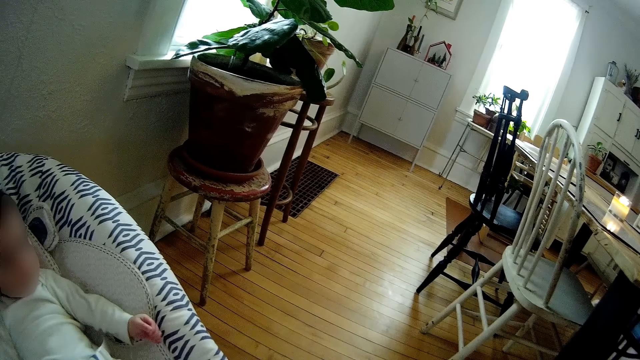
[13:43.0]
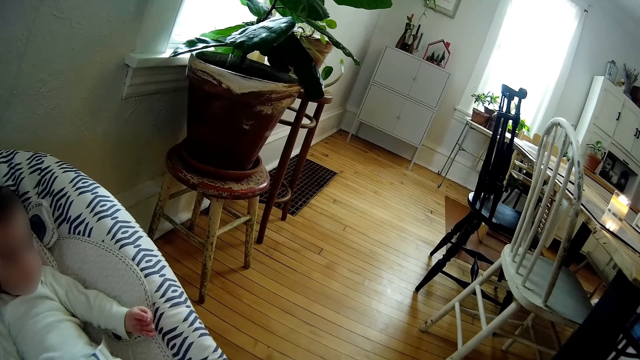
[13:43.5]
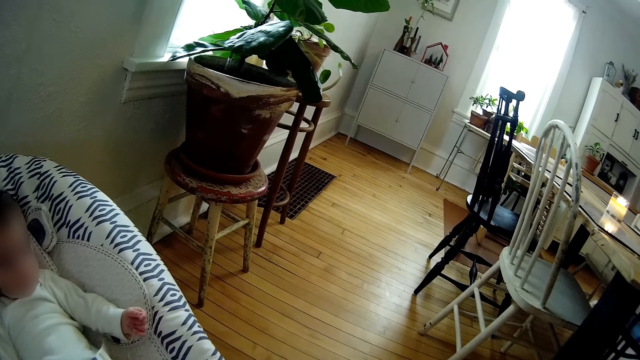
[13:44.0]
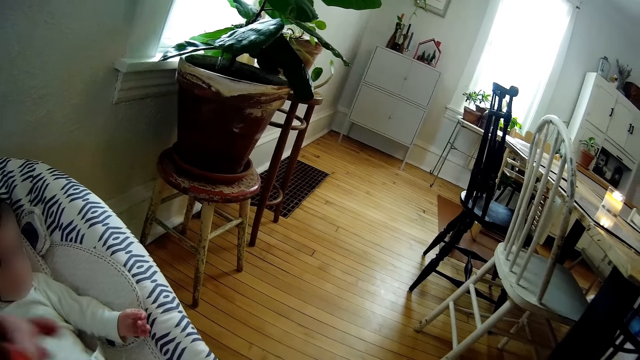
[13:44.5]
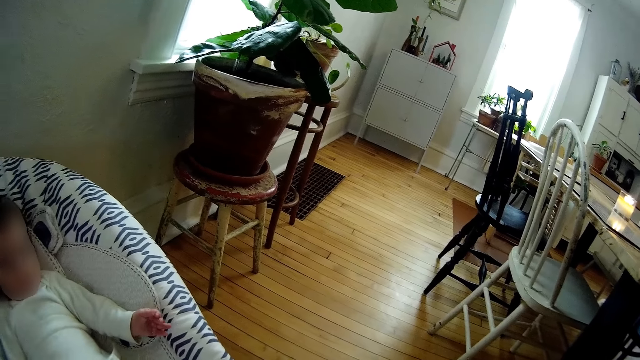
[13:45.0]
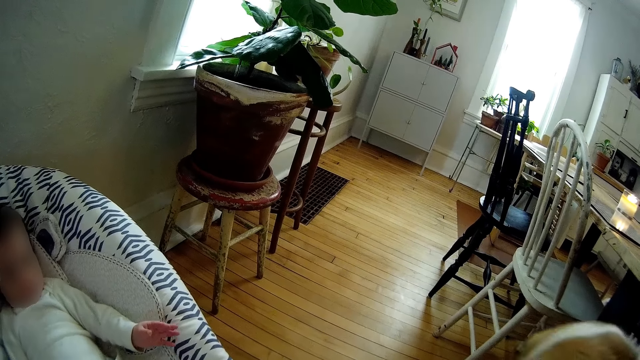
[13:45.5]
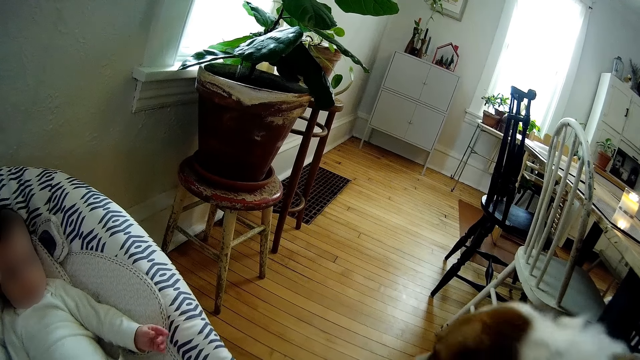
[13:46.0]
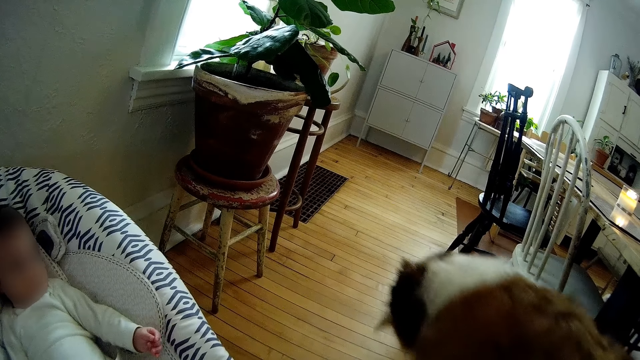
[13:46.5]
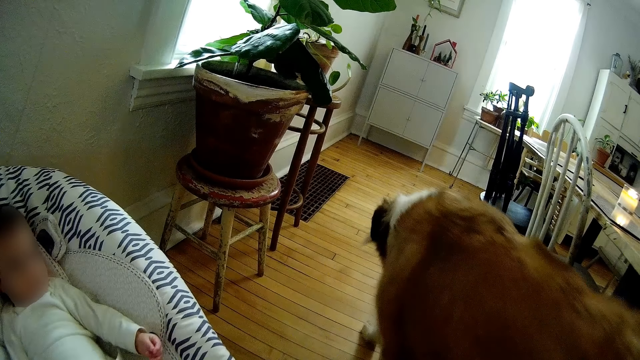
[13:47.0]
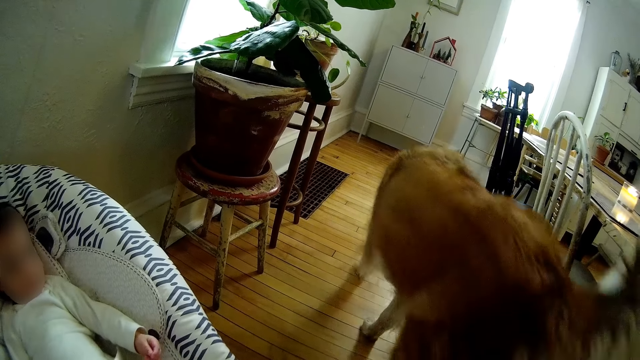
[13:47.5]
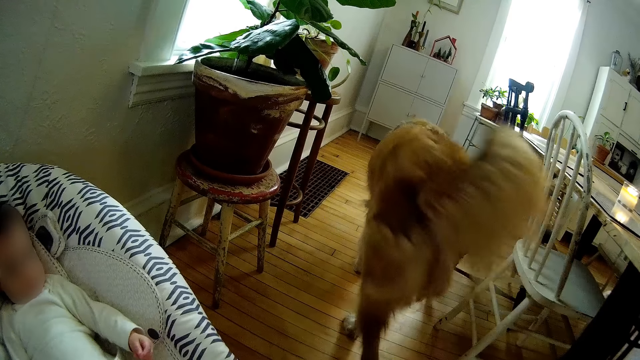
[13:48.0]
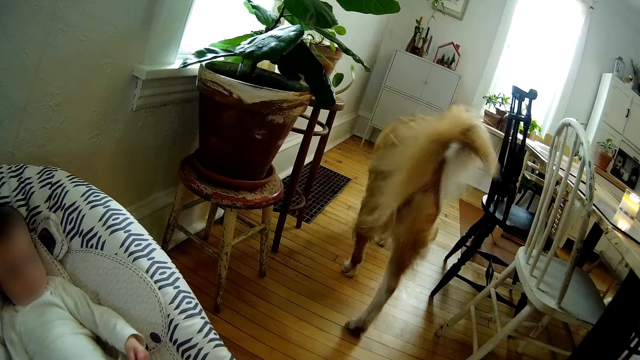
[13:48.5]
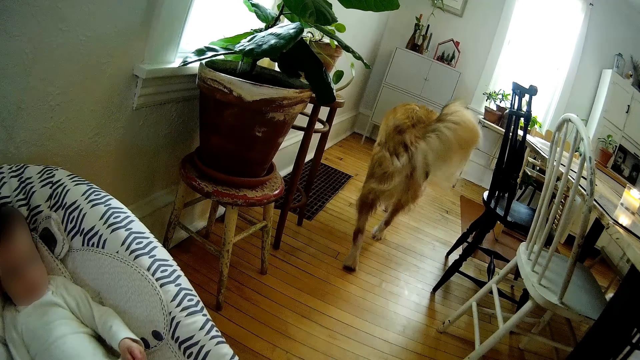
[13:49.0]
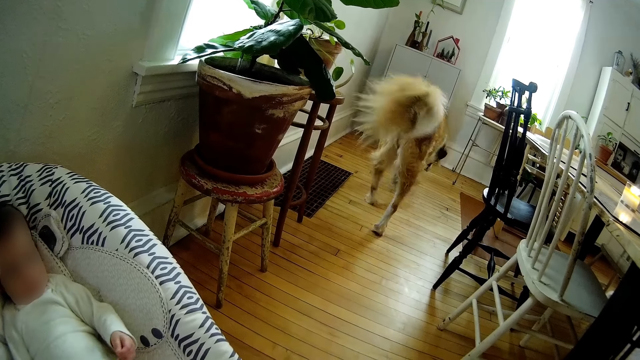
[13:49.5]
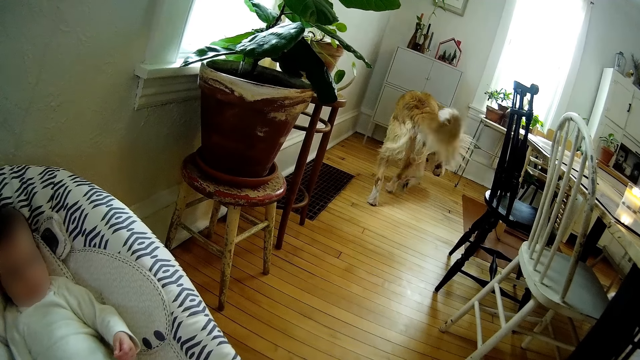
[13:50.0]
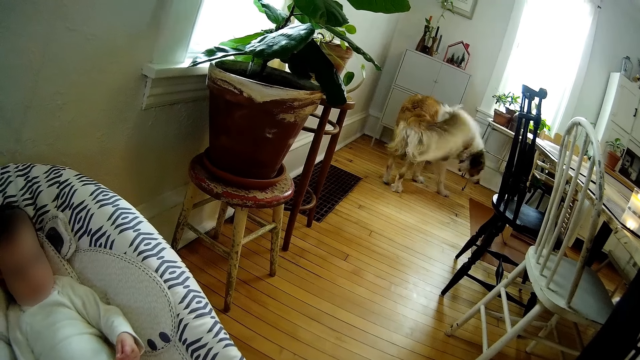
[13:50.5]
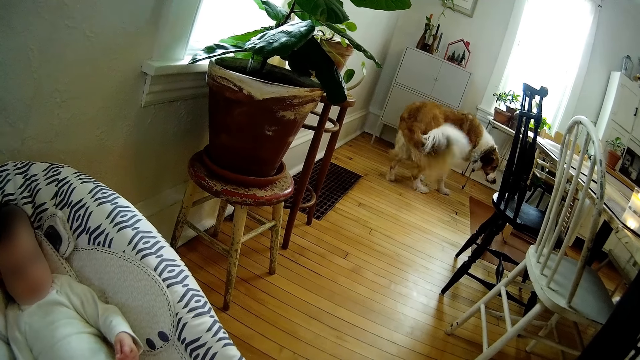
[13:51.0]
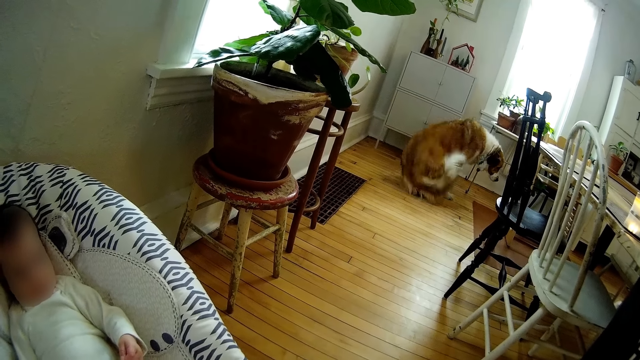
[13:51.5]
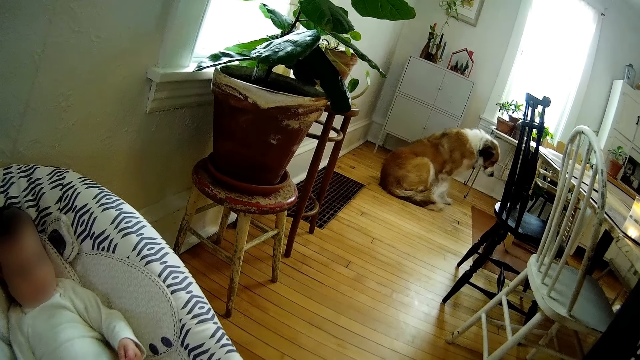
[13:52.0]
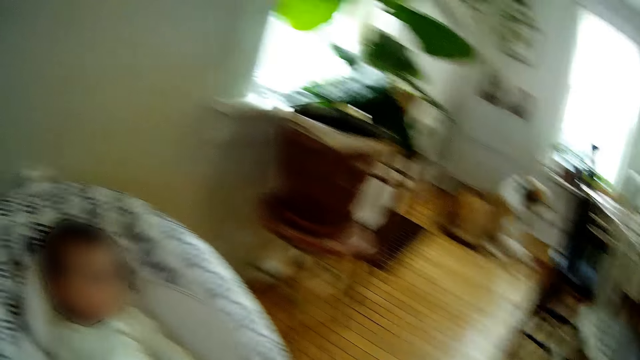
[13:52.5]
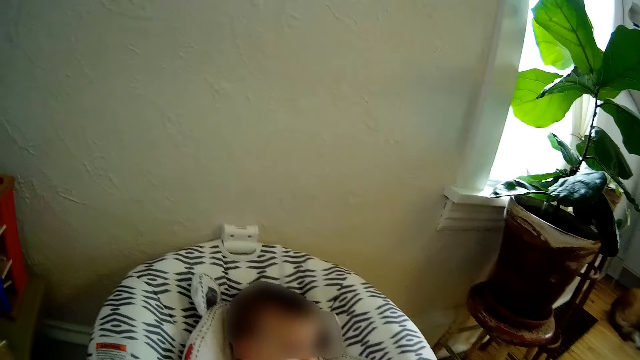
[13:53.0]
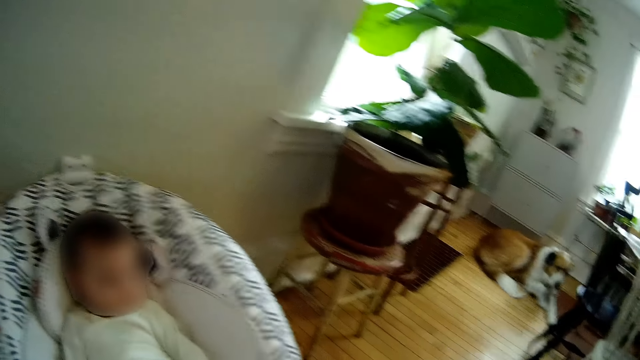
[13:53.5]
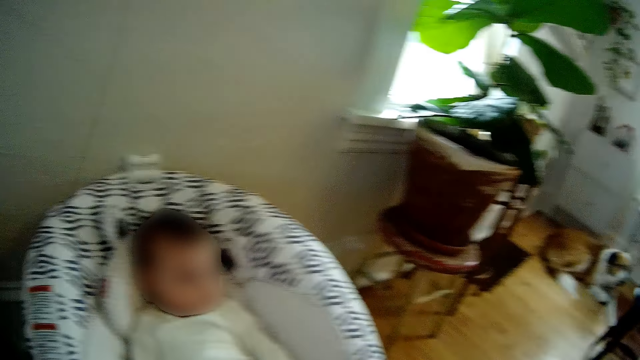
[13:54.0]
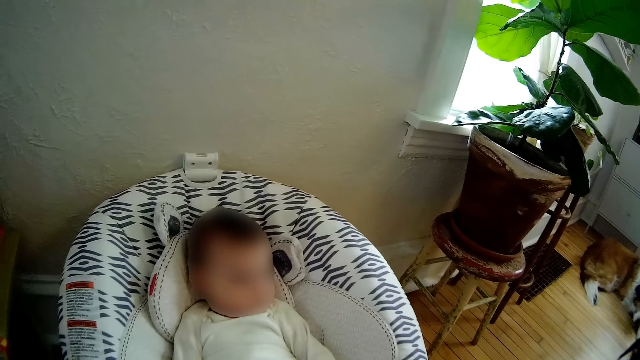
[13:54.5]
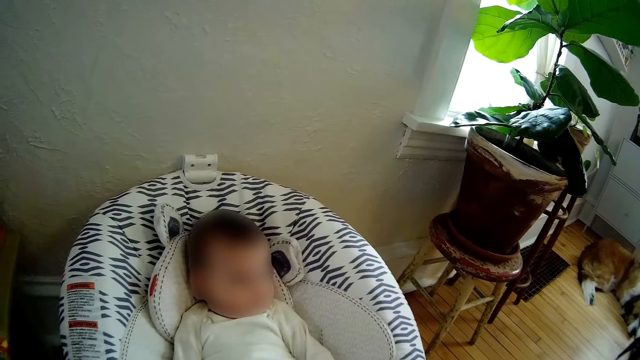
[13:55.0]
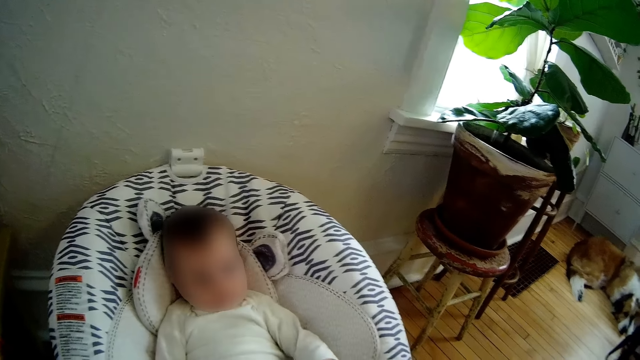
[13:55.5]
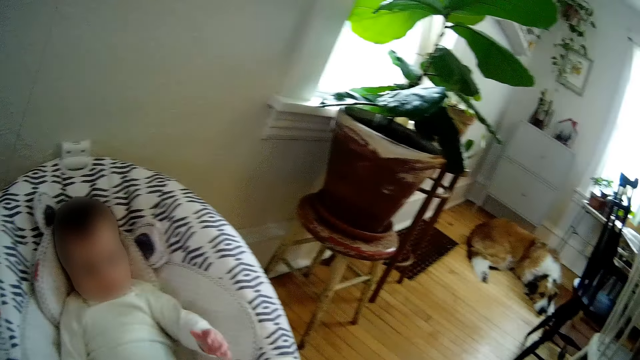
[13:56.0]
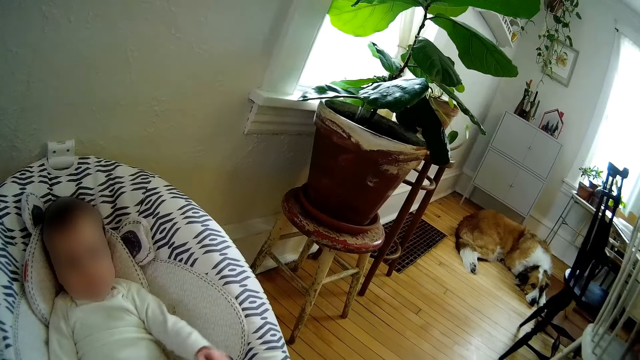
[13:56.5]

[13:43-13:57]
A dog walks past the camera wearer. The dog sits on the floor.

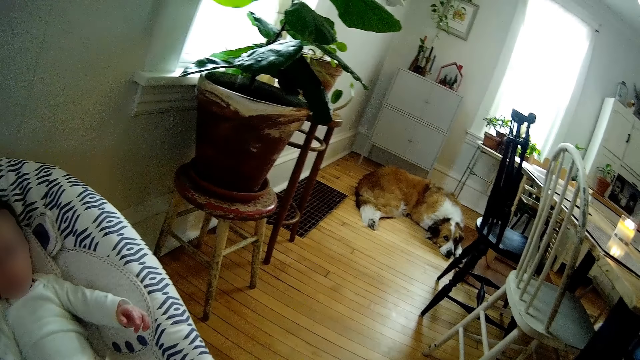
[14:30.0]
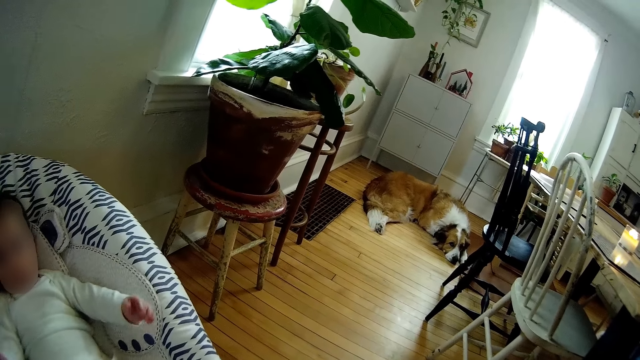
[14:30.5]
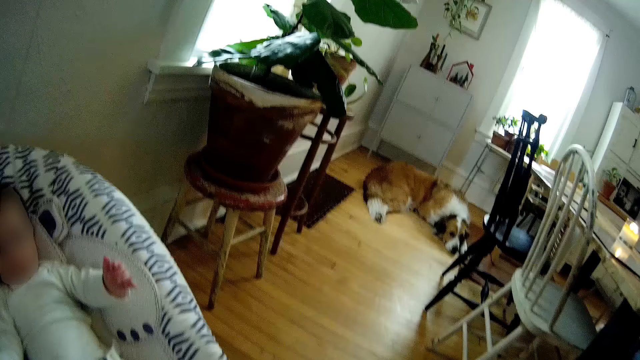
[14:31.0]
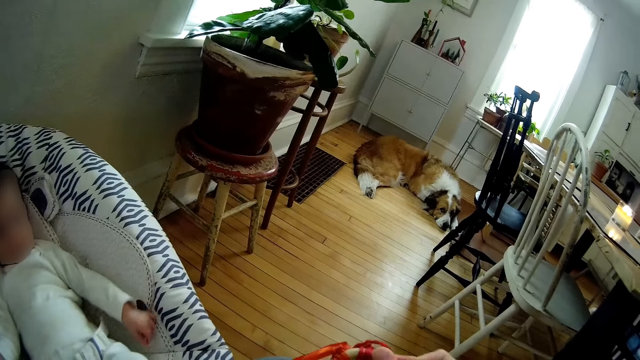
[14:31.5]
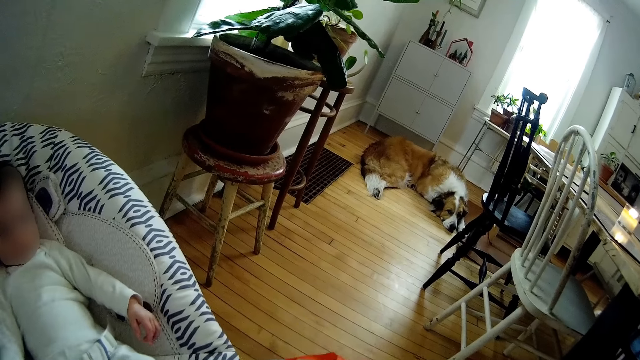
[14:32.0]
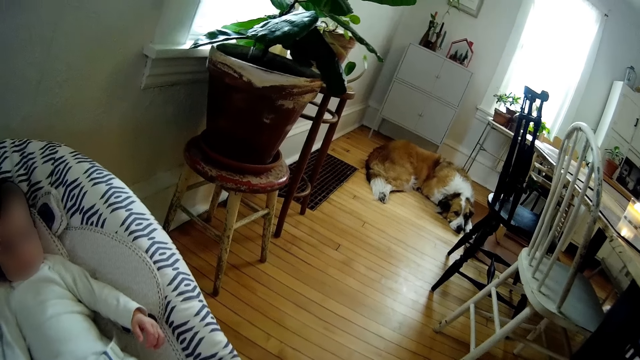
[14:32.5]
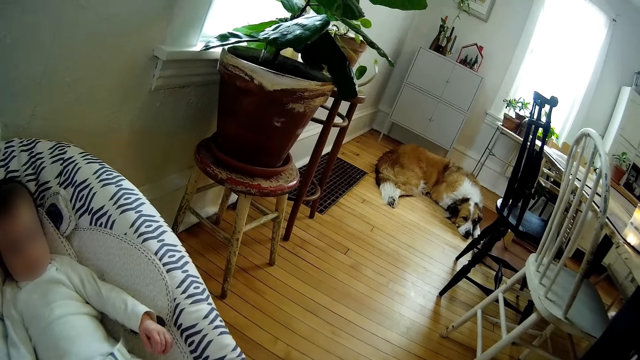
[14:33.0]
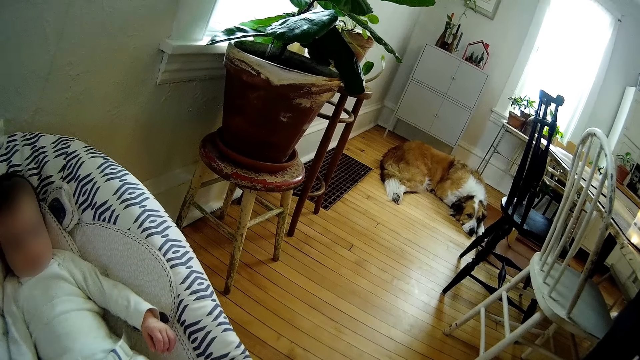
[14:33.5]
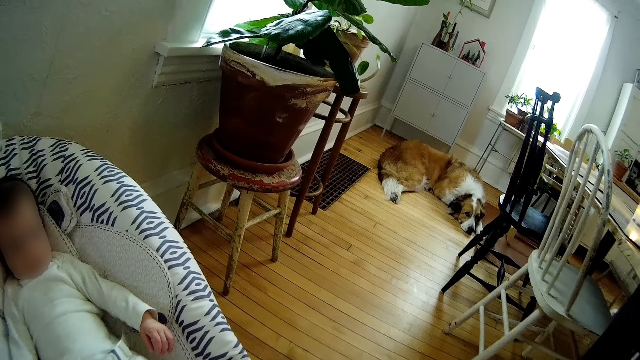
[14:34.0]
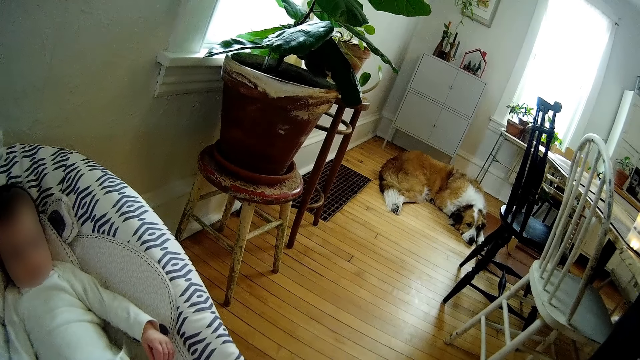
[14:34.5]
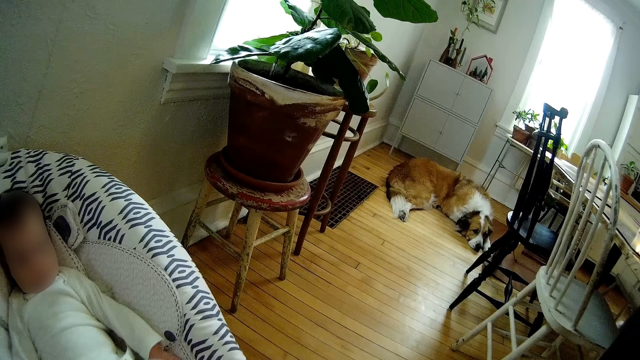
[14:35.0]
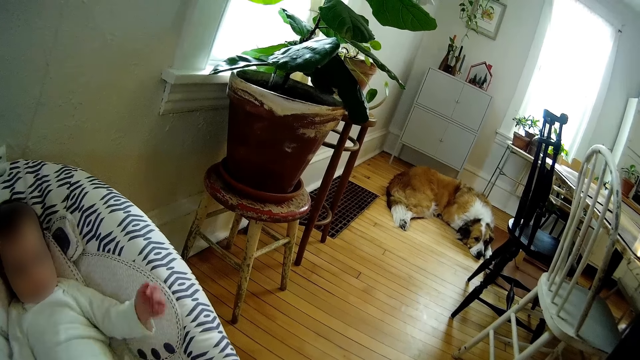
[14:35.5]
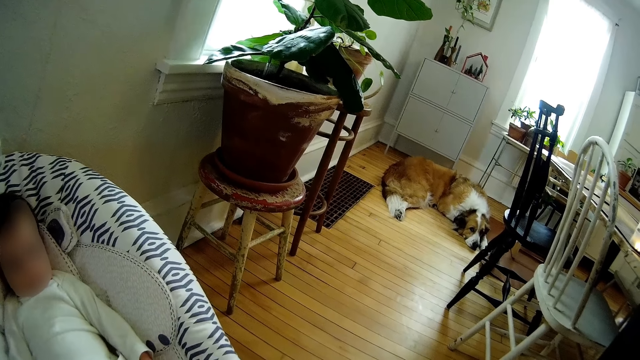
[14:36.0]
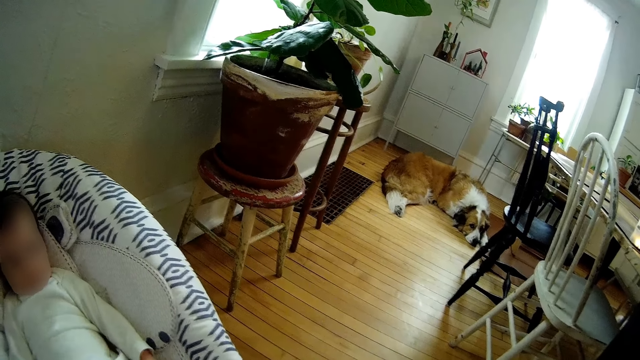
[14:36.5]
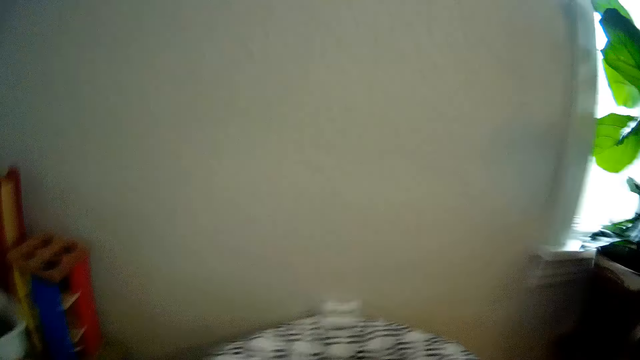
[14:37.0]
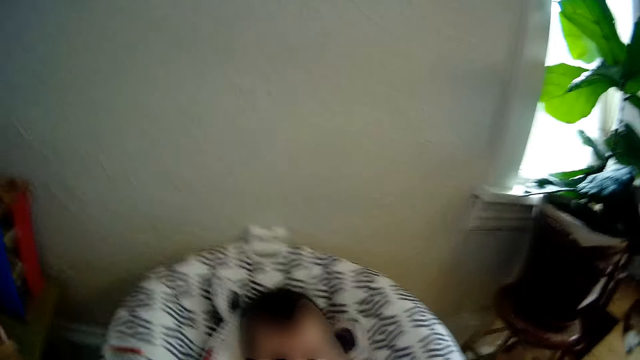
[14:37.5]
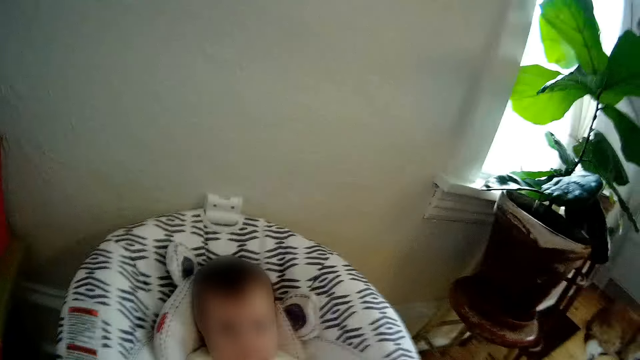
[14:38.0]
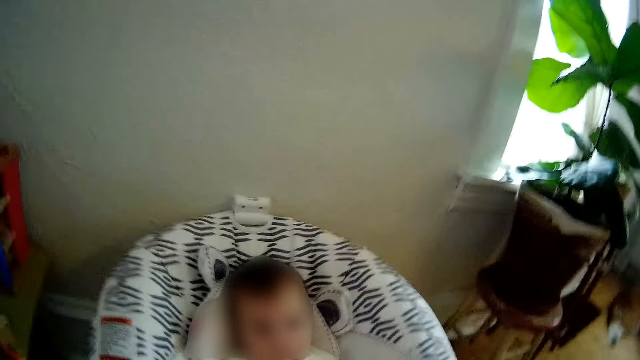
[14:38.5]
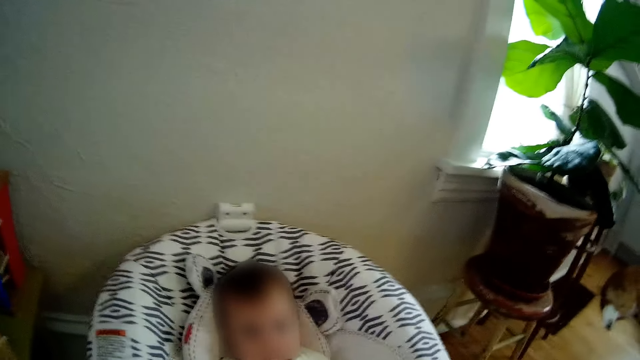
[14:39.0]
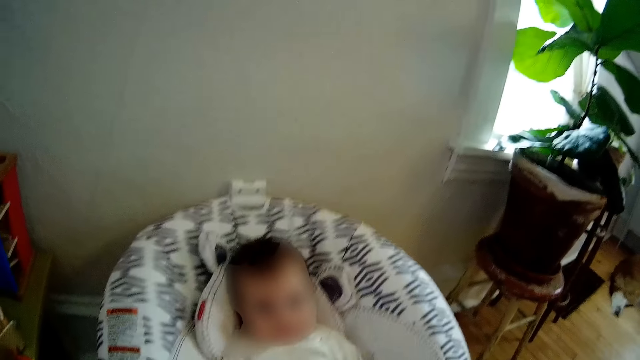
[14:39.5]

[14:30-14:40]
The camera wearer holds a toy with both hands.
